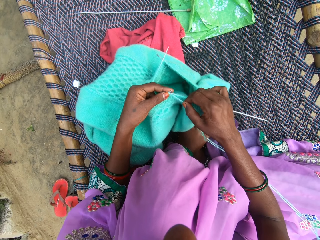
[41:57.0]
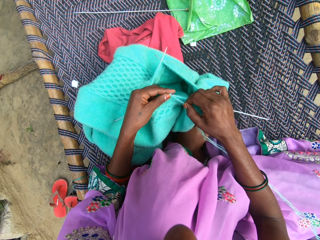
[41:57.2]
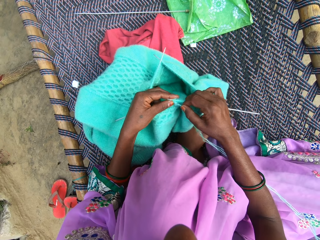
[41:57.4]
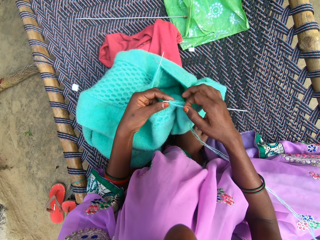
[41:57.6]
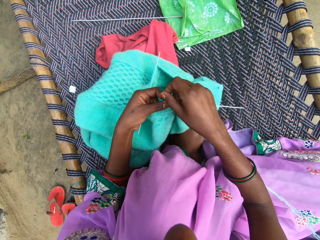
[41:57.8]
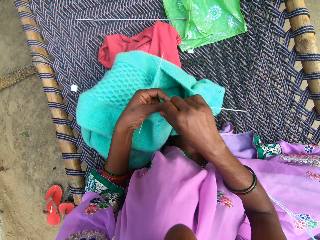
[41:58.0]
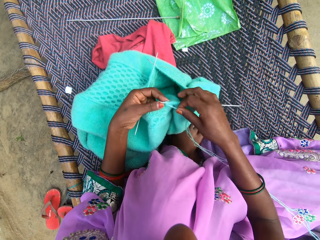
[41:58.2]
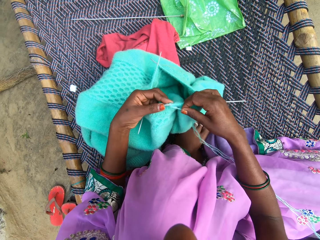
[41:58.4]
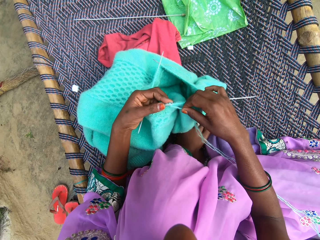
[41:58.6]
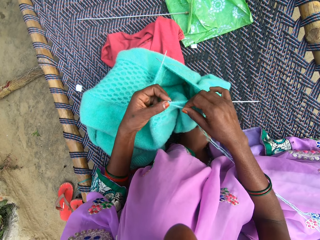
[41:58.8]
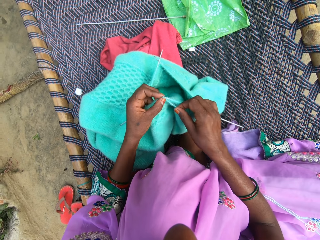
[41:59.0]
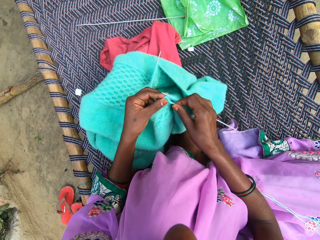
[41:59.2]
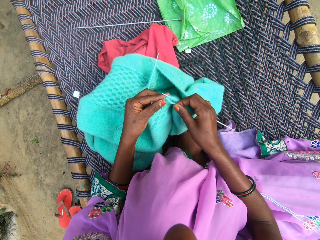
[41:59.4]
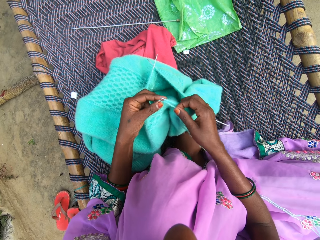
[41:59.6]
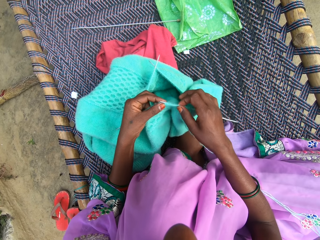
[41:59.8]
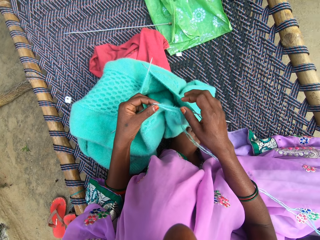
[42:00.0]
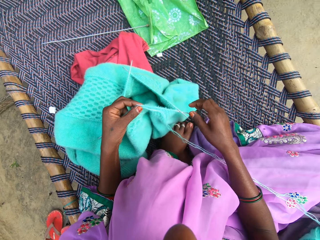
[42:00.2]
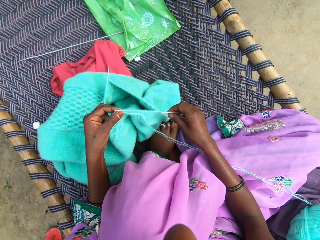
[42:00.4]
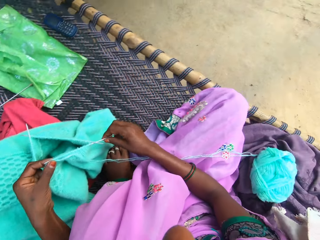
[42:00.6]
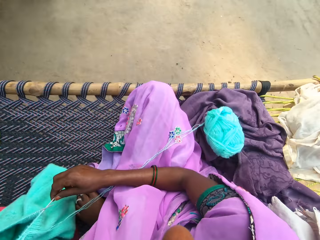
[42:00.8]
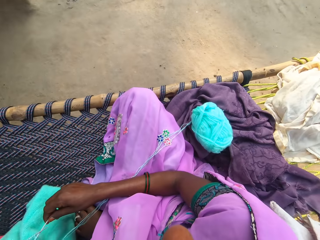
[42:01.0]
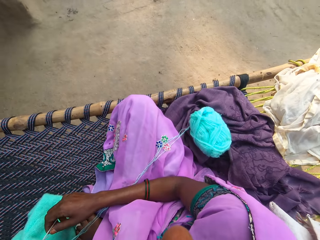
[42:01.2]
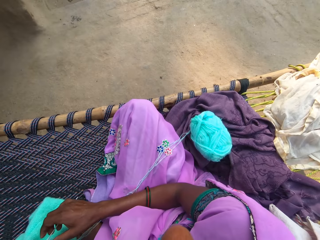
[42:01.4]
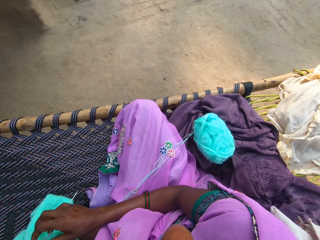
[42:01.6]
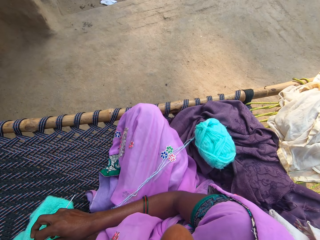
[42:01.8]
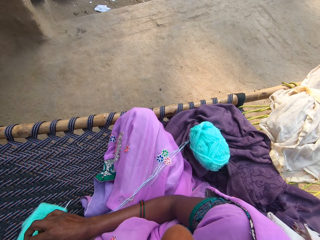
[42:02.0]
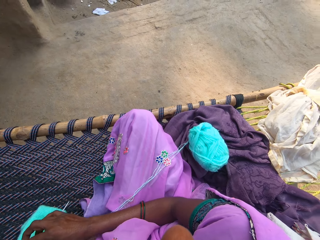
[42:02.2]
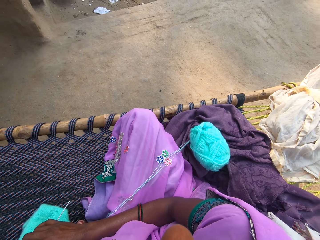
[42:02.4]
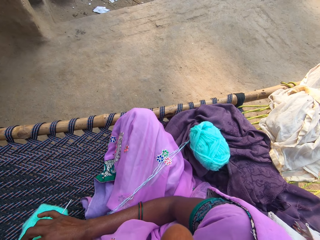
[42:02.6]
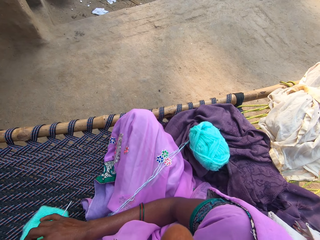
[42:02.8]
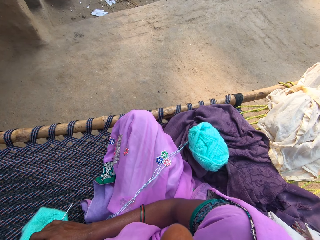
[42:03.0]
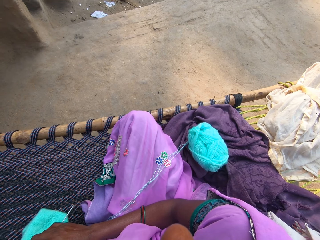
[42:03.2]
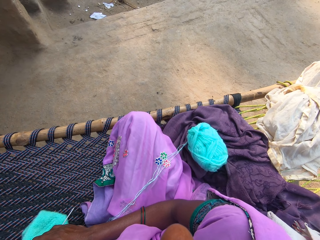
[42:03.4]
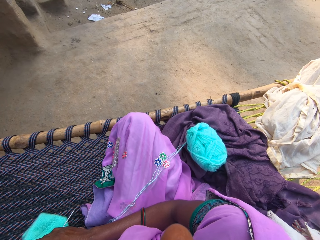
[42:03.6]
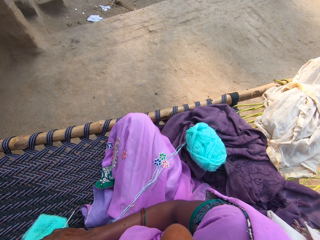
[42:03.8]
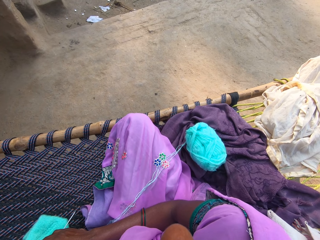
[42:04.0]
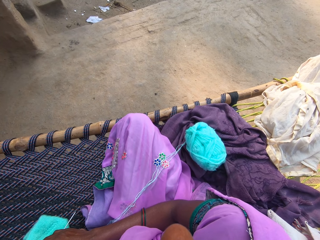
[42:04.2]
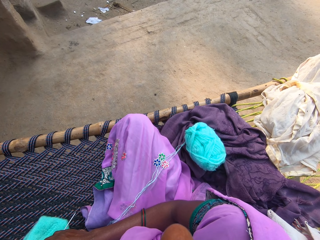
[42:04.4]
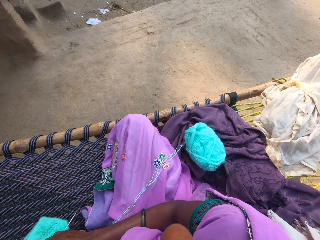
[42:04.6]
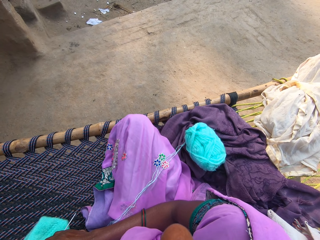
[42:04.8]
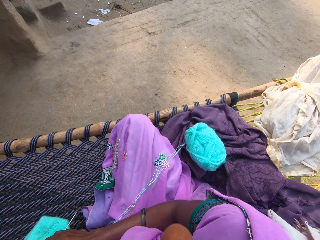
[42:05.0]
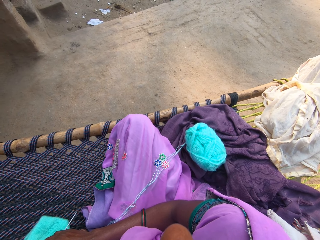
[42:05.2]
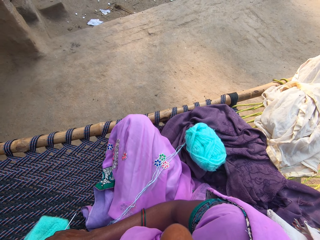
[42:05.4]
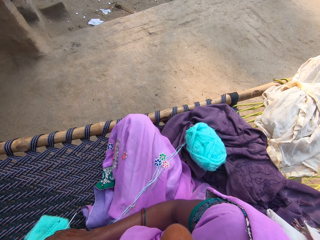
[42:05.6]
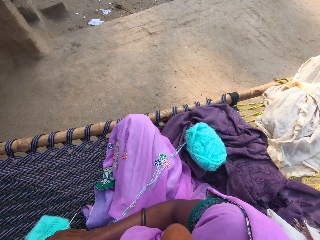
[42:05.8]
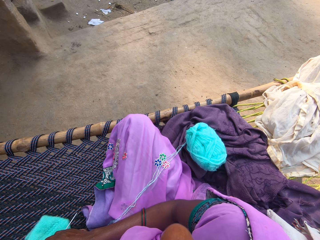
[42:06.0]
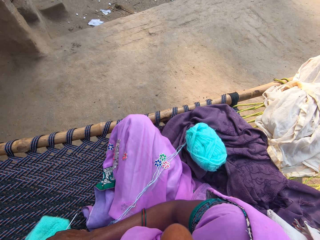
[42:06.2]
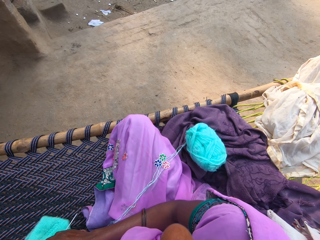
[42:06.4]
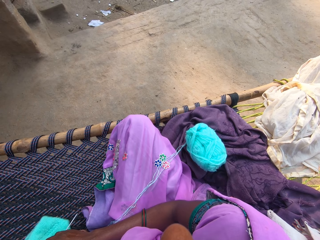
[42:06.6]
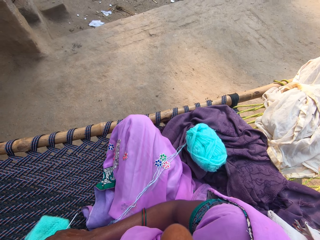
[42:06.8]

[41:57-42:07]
The camera wearer looks around.

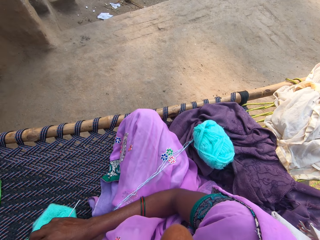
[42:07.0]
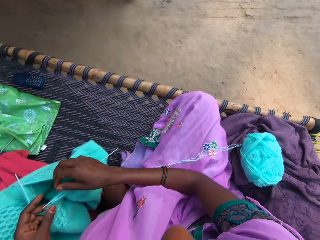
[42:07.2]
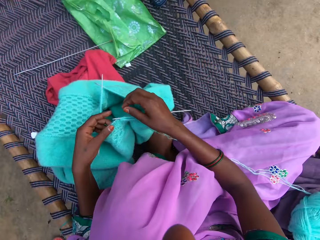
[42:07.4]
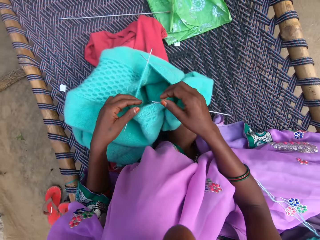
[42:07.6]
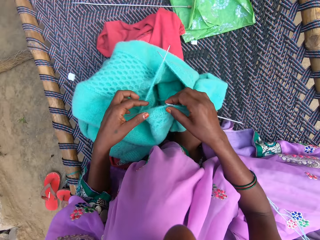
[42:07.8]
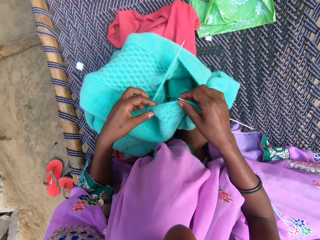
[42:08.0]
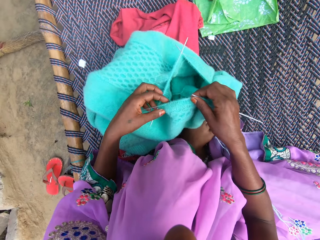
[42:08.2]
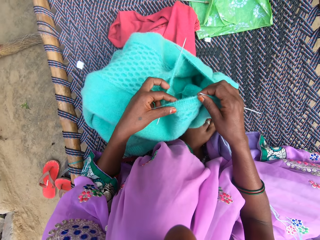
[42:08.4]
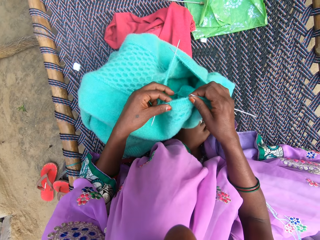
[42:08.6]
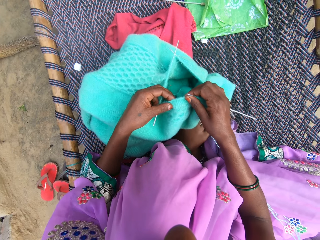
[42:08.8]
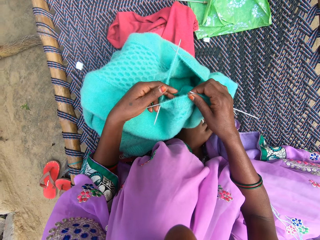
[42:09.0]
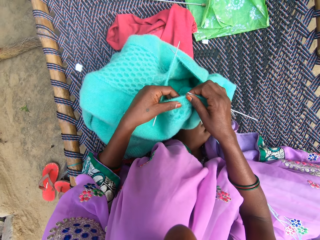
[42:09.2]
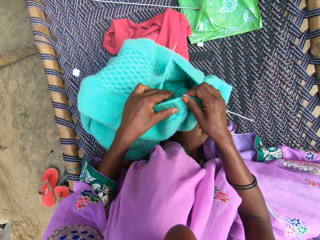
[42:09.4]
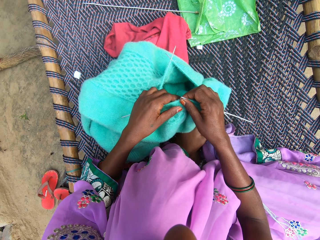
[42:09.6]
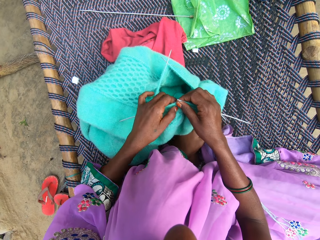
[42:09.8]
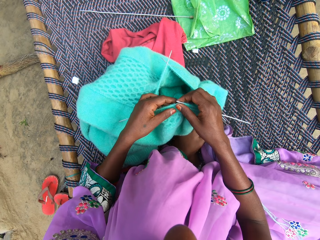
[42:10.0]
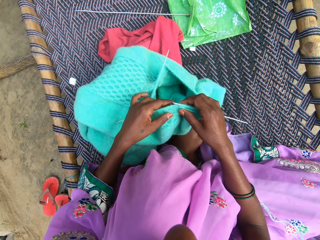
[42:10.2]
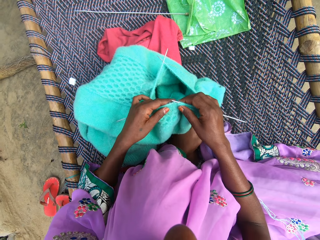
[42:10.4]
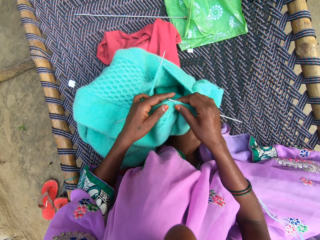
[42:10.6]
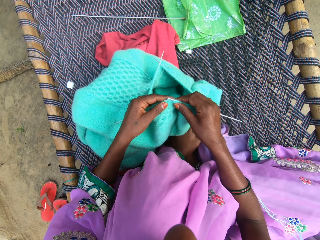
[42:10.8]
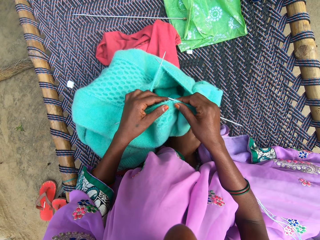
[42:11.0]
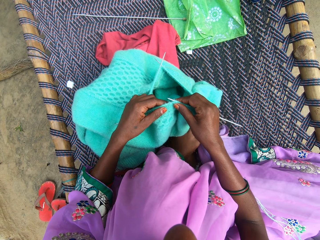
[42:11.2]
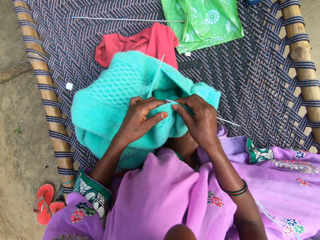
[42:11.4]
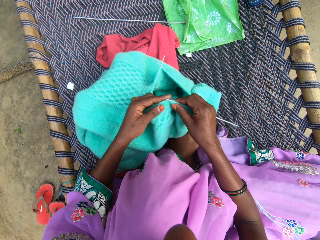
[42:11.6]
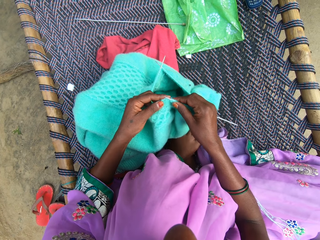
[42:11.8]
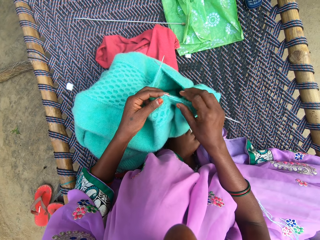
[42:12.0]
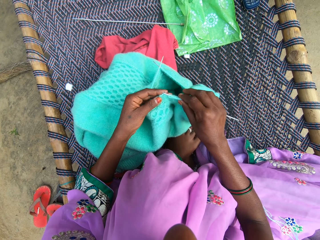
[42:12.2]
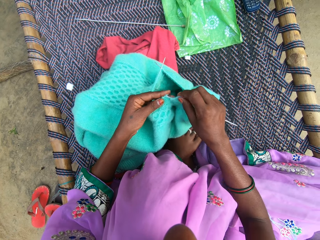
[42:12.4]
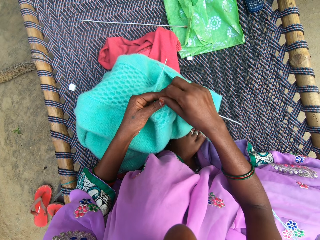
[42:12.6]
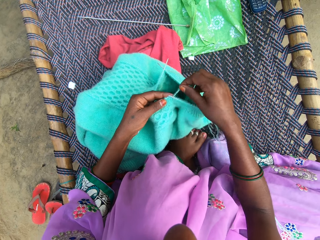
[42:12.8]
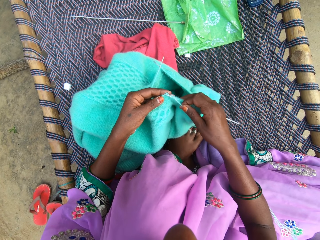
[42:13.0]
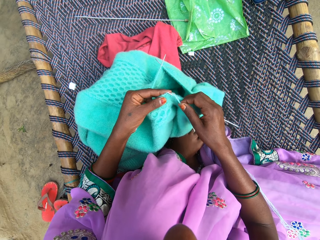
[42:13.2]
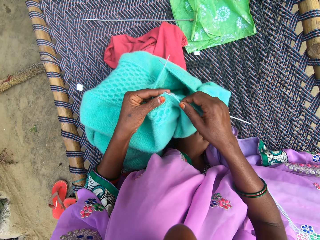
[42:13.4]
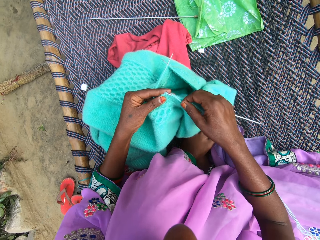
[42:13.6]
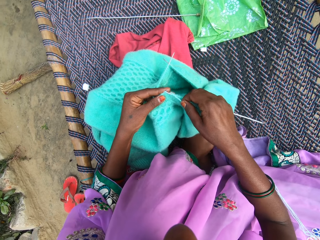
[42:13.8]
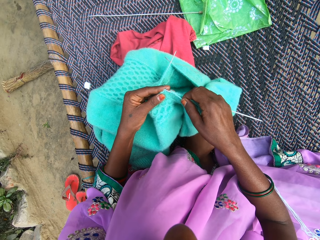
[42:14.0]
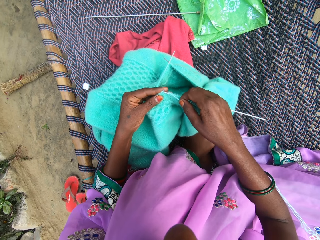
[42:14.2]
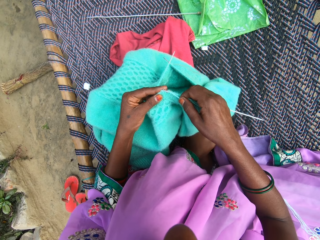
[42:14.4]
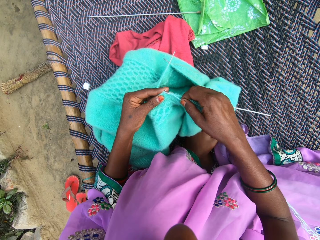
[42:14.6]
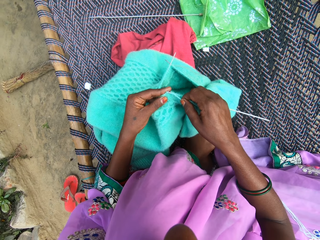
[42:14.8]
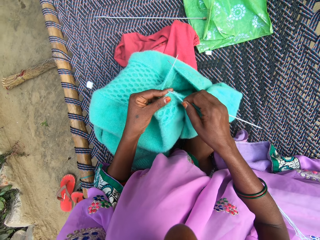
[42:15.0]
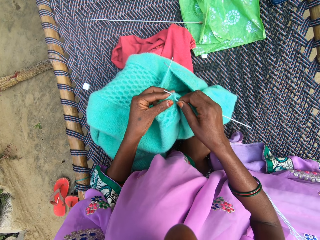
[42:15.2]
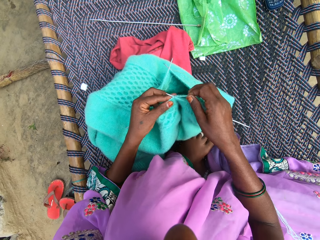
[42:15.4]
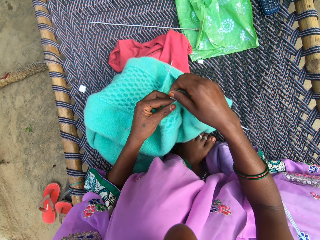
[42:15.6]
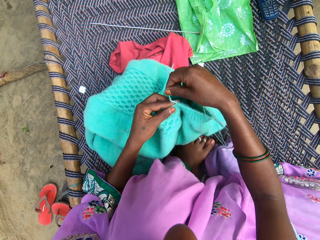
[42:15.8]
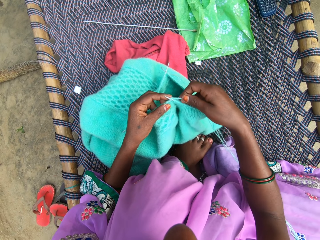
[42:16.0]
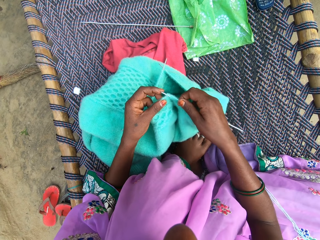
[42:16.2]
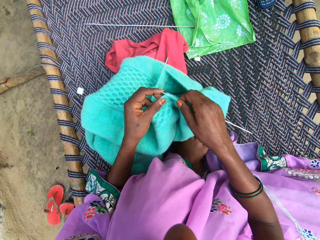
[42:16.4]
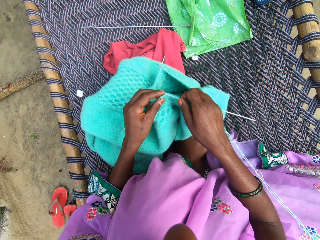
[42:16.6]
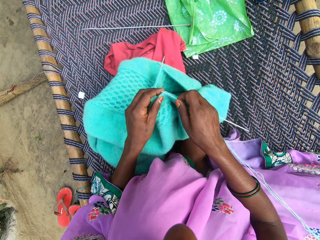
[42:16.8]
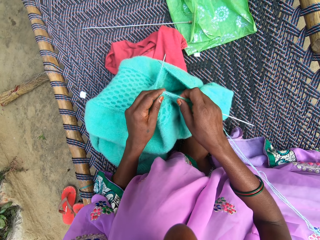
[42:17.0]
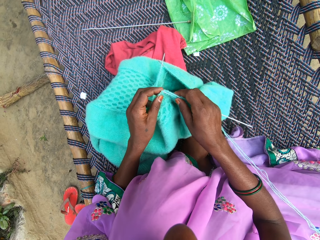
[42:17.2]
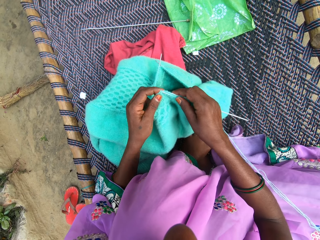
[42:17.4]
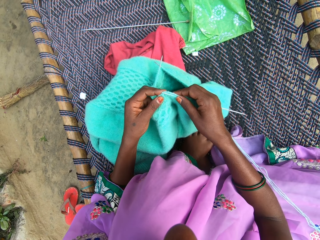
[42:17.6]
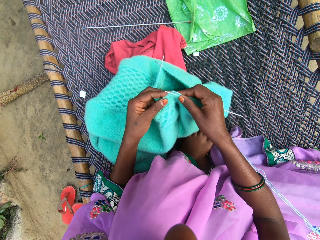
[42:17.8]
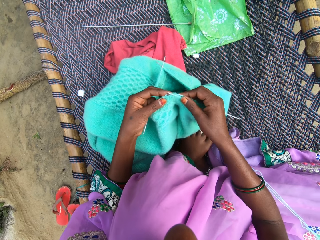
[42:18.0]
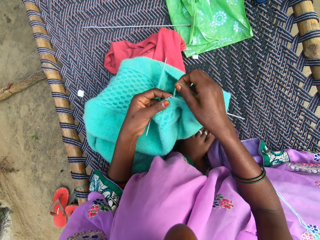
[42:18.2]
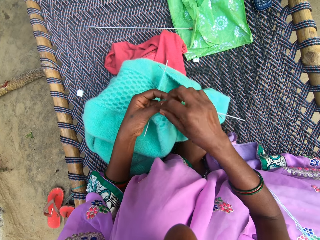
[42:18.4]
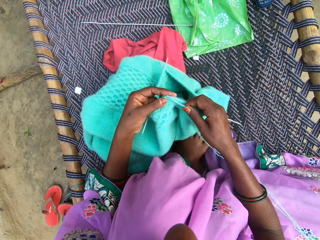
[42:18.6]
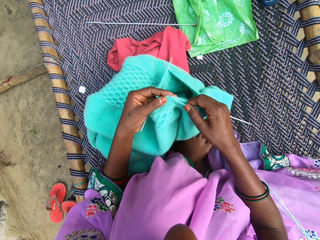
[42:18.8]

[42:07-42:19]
The camera wearer aligns the fabric. They knit the fabric.
